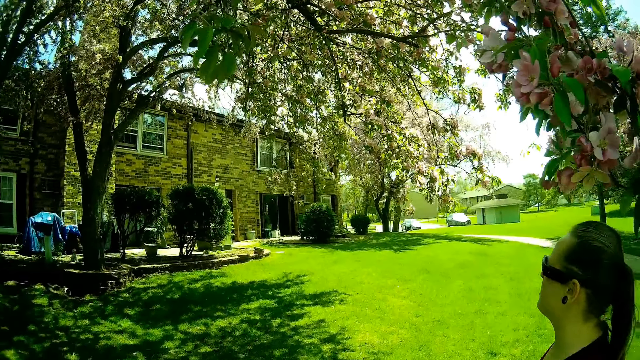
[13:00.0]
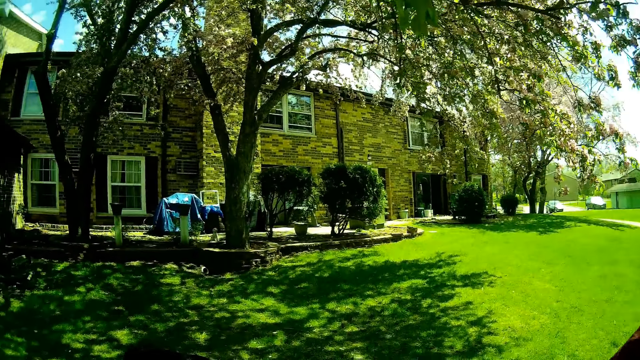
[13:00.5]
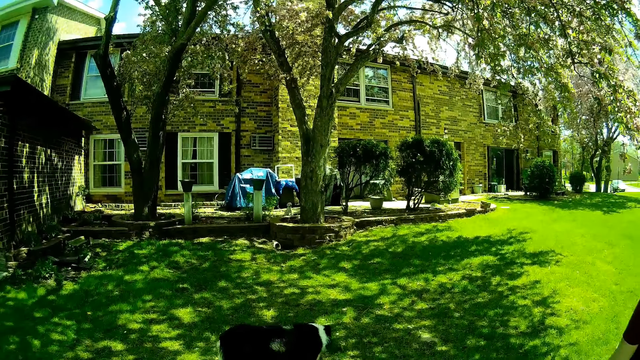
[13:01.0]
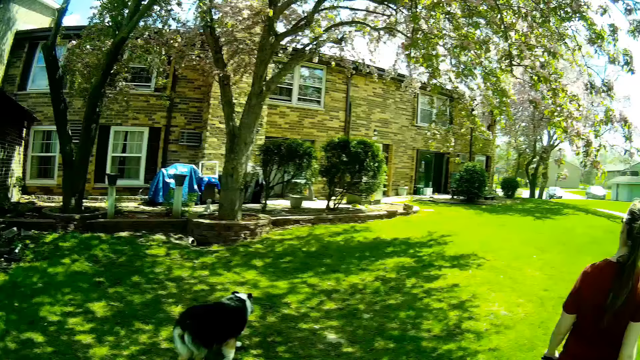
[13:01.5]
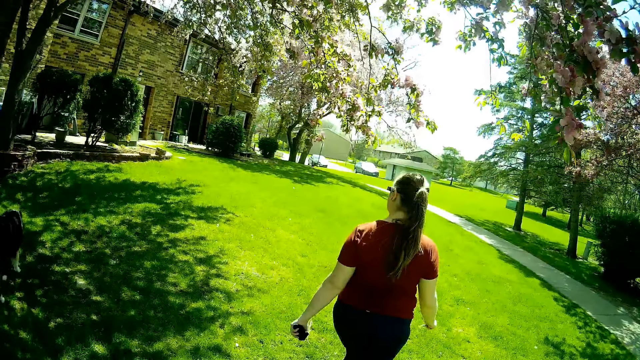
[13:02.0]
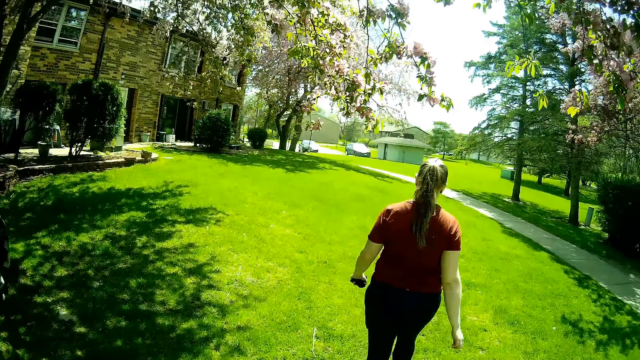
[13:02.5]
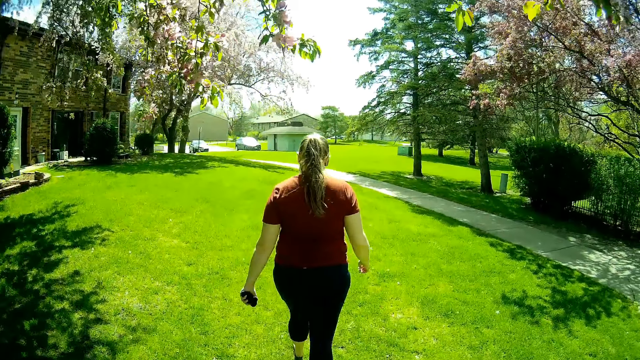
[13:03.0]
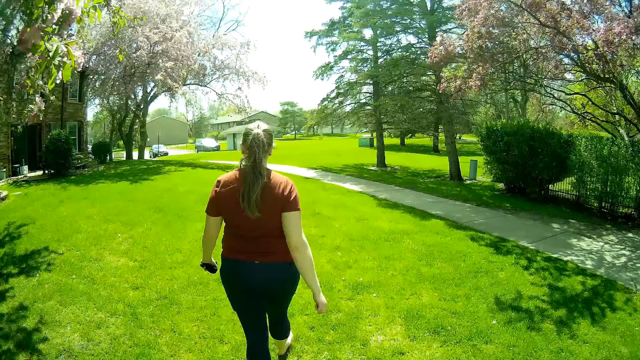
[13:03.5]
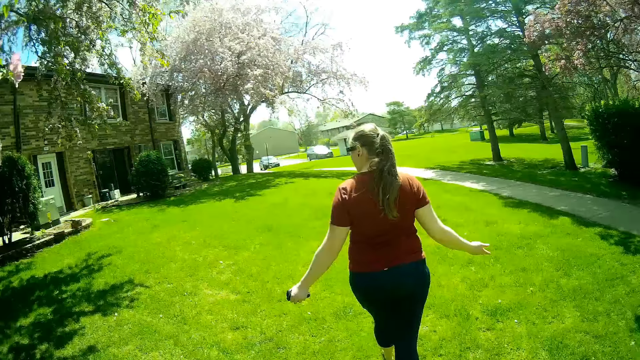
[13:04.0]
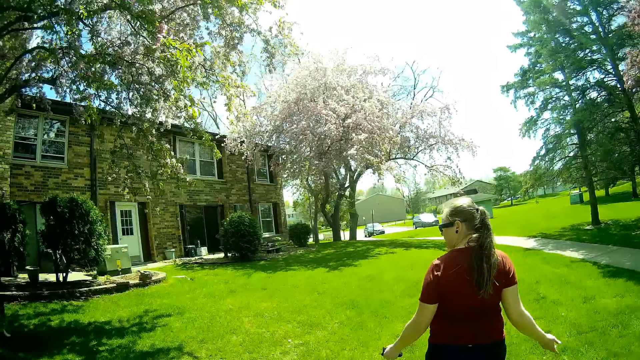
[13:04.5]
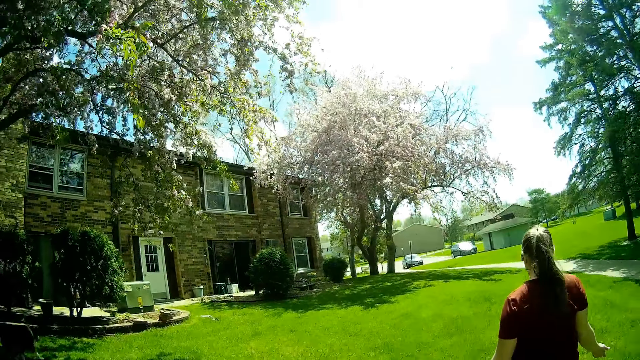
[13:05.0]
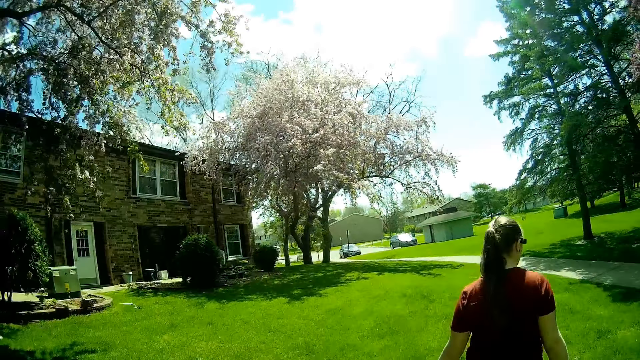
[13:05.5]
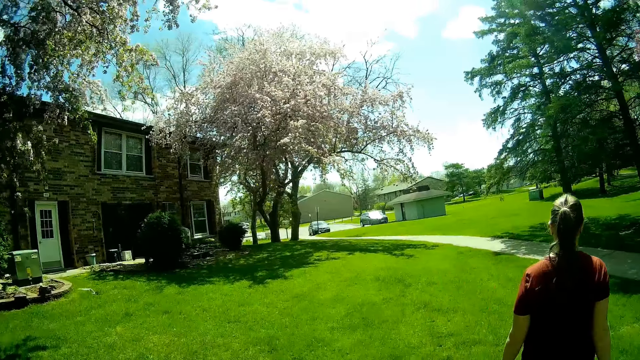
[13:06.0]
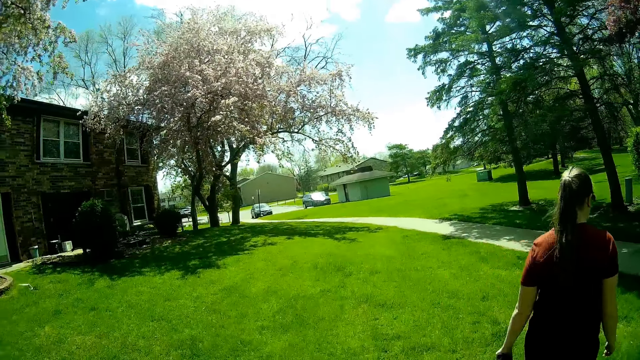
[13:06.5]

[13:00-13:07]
The camera wearer and the woman walk around in the compound.

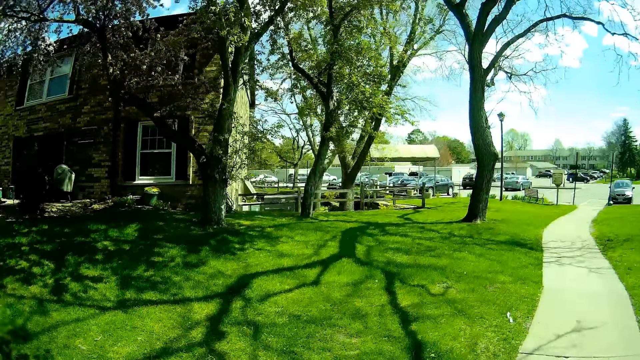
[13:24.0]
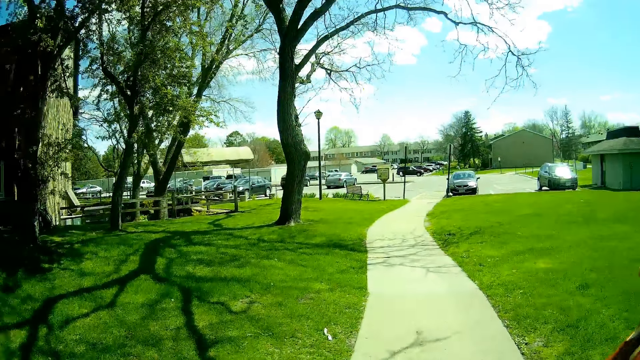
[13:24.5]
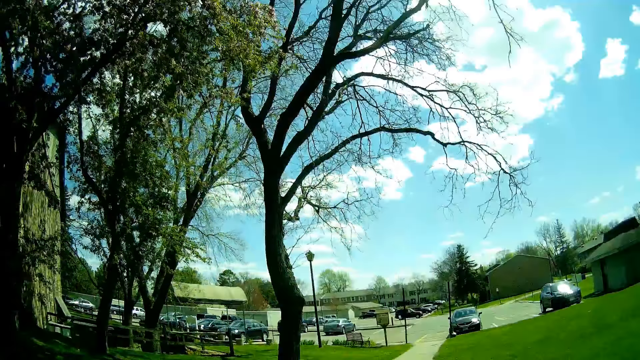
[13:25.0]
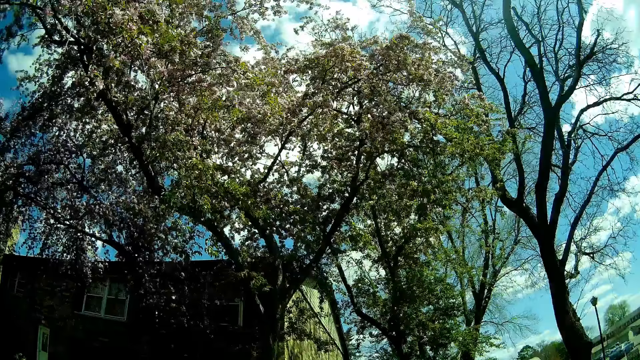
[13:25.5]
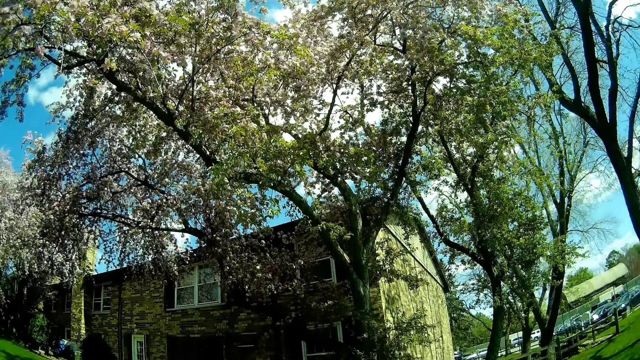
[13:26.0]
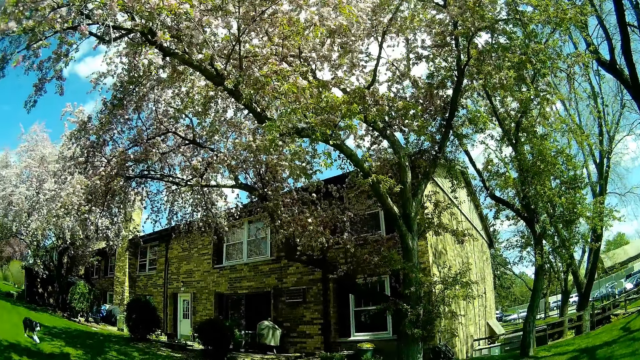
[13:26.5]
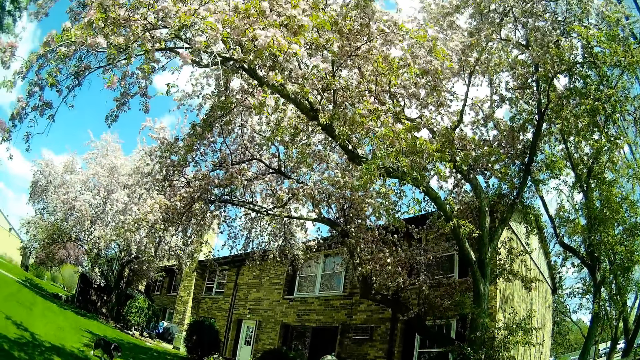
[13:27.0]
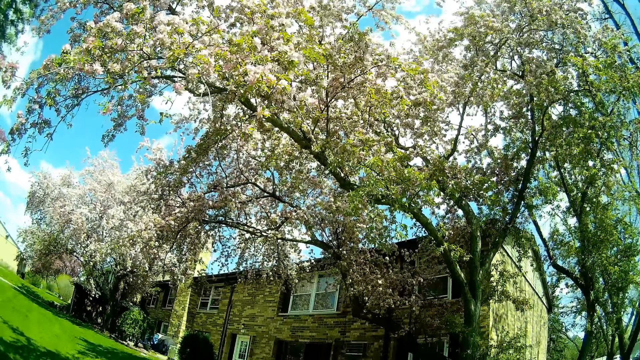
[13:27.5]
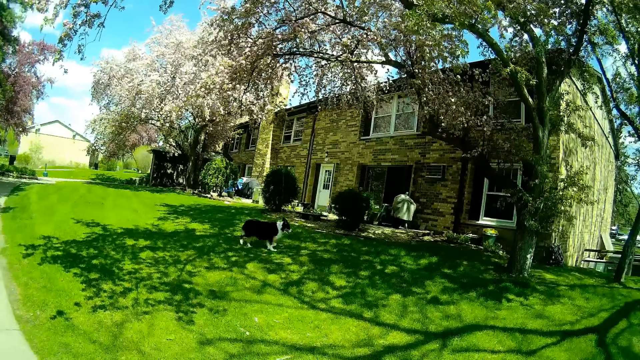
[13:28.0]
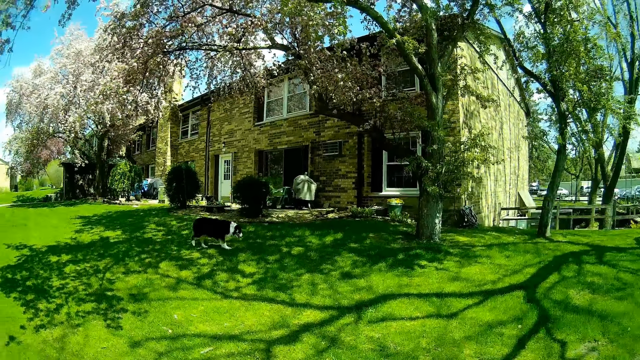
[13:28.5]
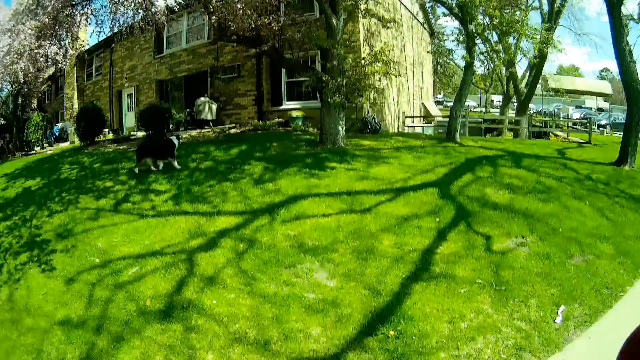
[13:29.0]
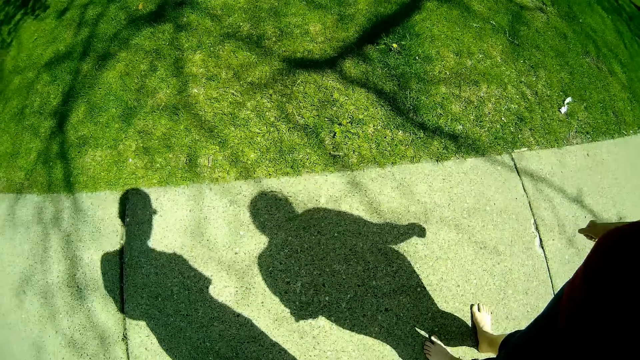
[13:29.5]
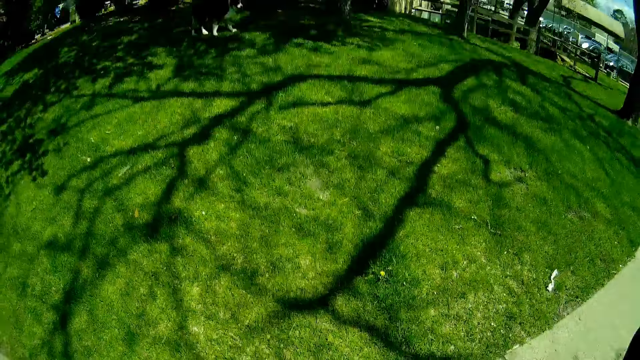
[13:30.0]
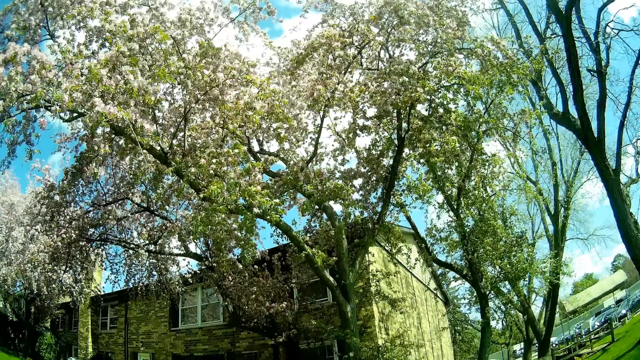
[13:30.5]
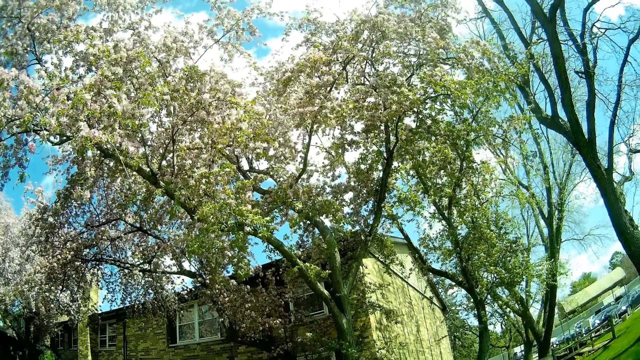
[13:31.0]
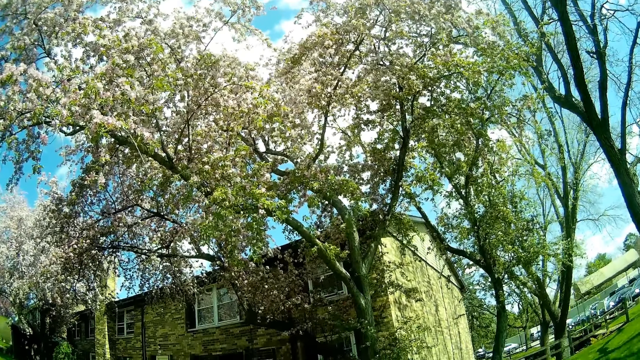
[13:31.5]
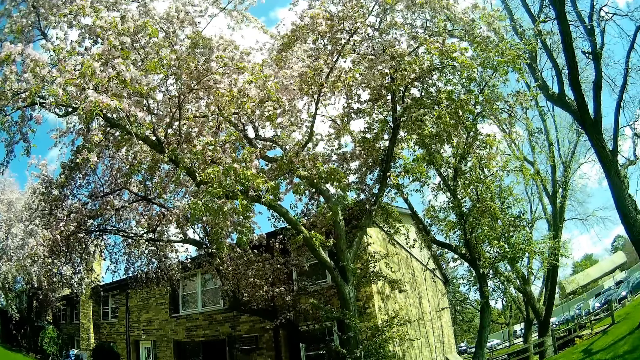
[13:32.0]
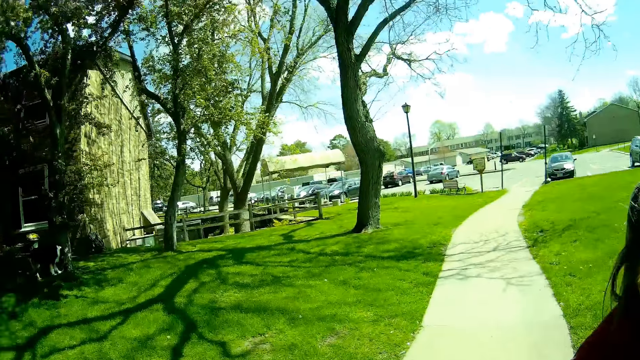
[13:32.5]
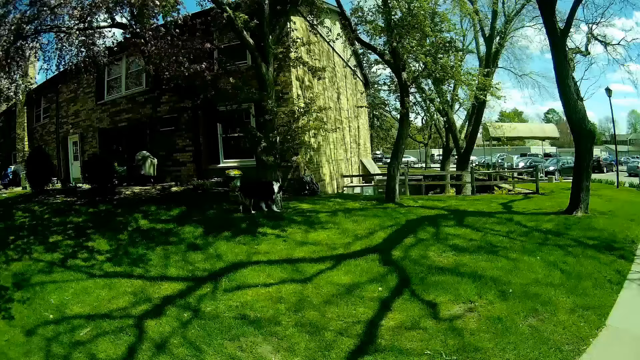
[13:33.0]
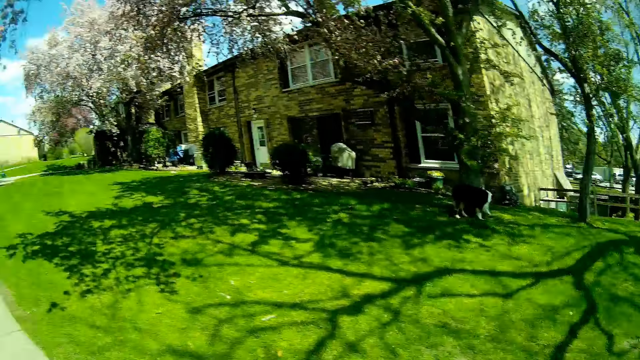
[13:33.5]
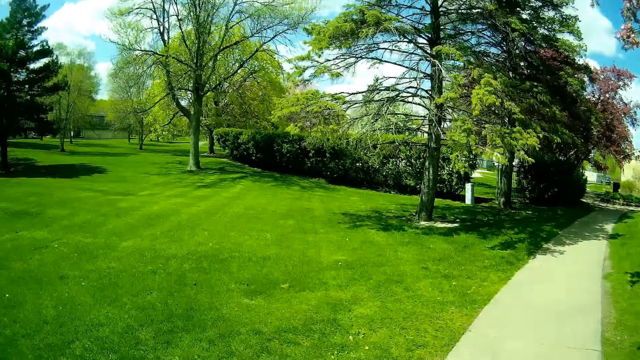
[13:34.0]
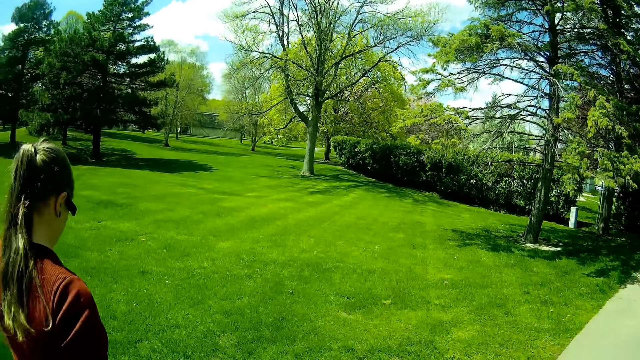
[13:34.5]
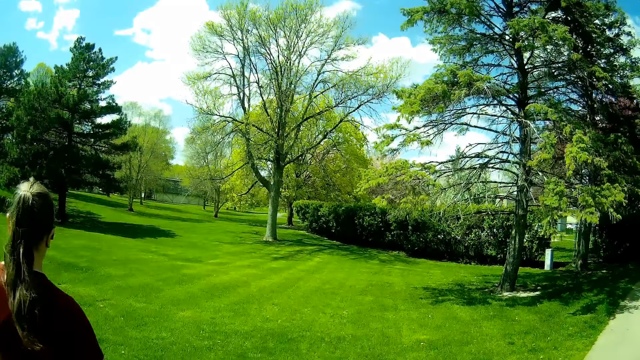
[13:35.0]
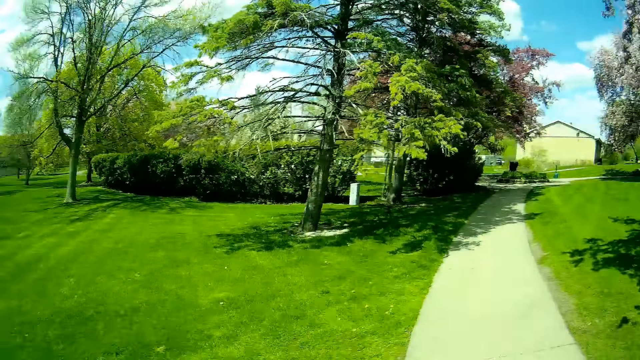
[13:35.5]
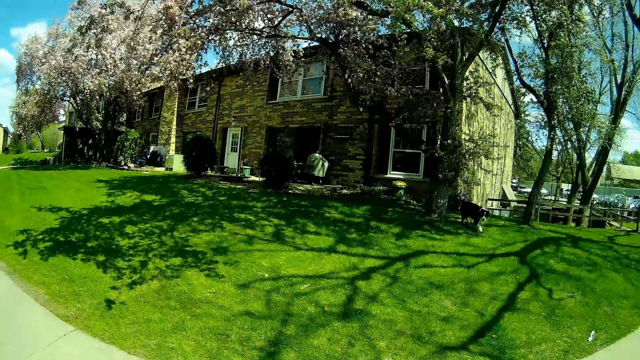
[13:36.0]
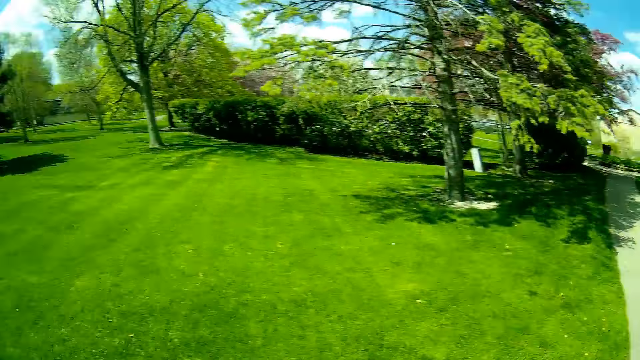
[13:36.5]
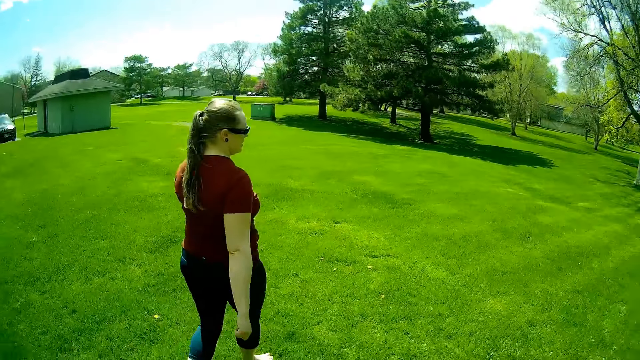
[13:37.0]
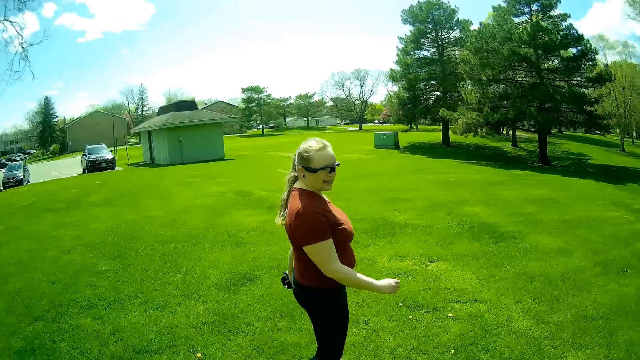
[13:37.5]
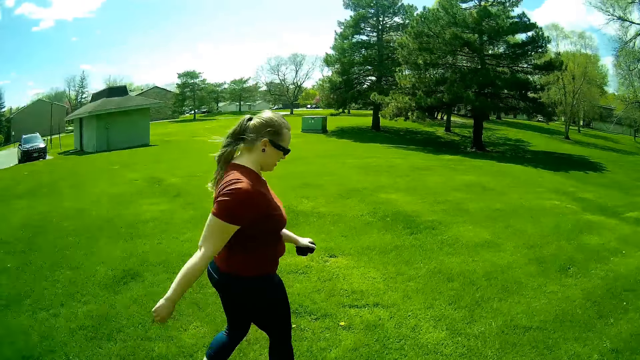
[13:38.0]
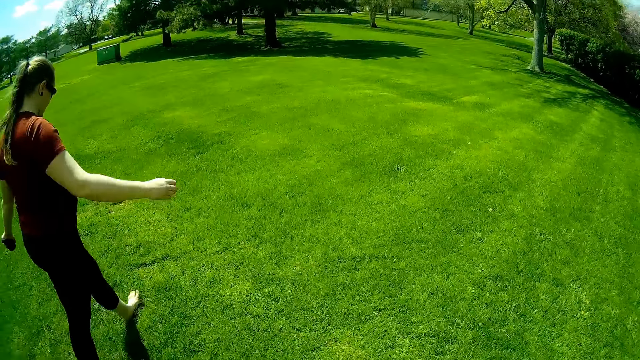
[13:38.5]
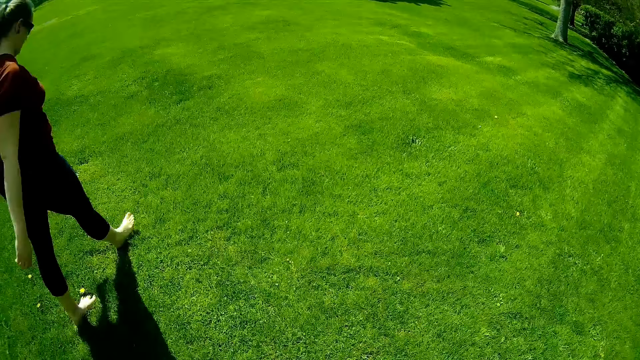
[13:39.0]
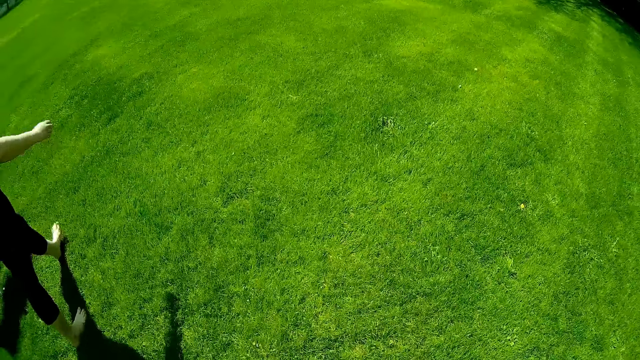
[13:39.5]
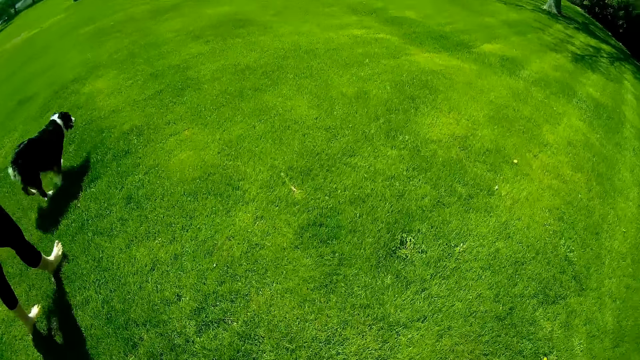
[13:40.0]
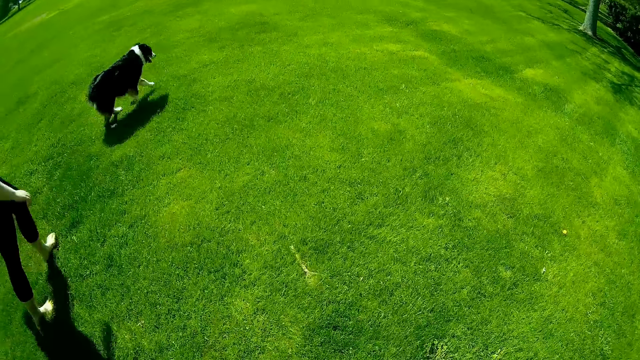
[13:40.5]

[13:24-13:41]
The camera wearer and the woman view around the compound. The camera wearer and the woman walk around in the compound.
